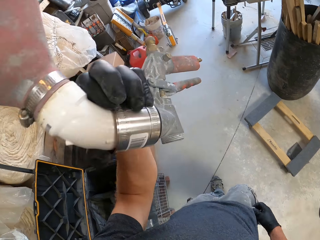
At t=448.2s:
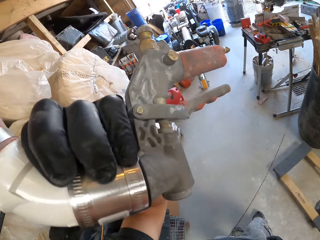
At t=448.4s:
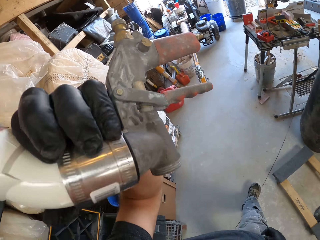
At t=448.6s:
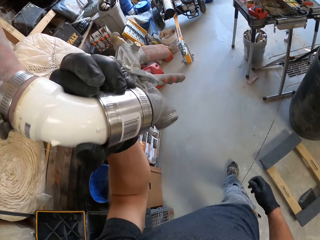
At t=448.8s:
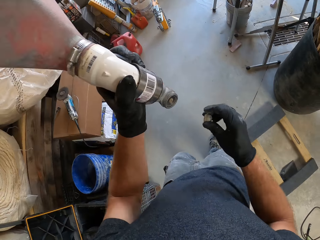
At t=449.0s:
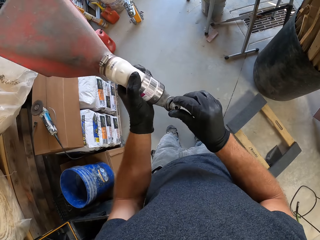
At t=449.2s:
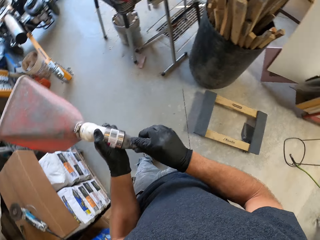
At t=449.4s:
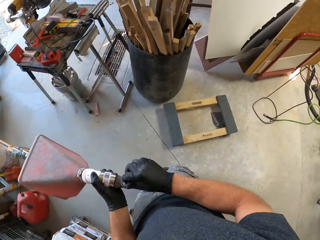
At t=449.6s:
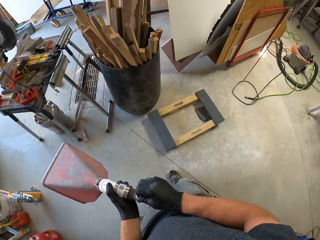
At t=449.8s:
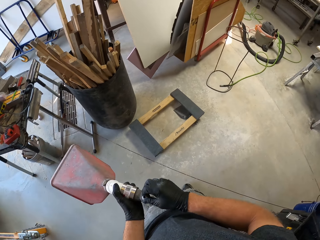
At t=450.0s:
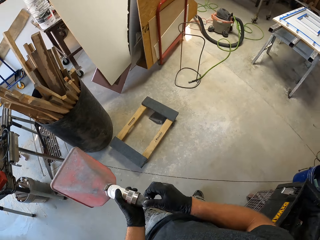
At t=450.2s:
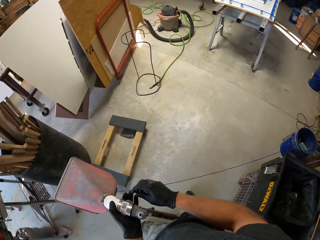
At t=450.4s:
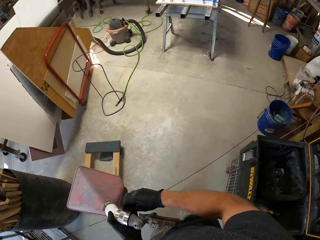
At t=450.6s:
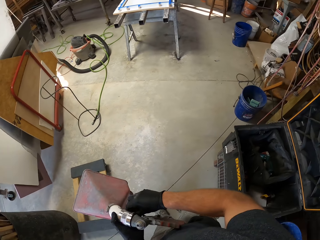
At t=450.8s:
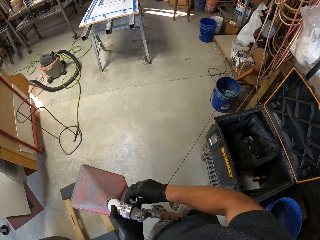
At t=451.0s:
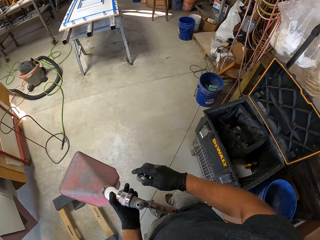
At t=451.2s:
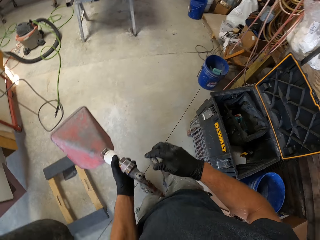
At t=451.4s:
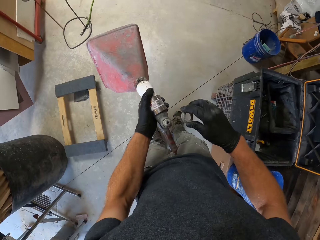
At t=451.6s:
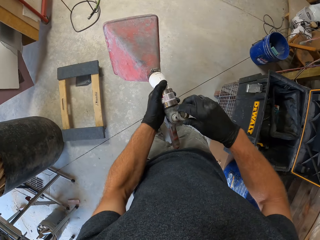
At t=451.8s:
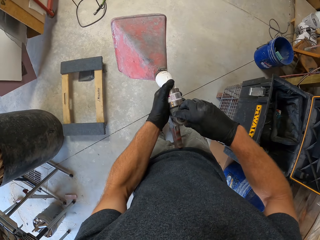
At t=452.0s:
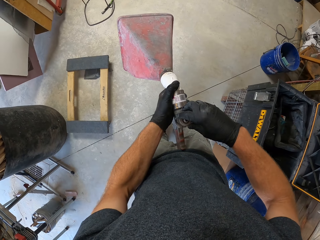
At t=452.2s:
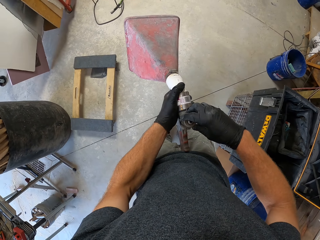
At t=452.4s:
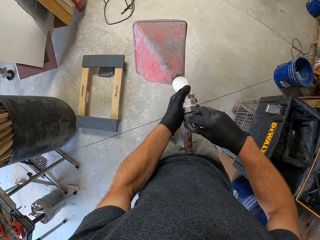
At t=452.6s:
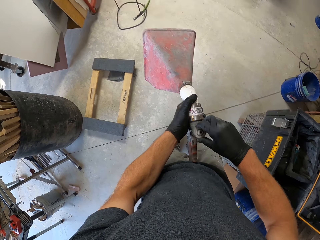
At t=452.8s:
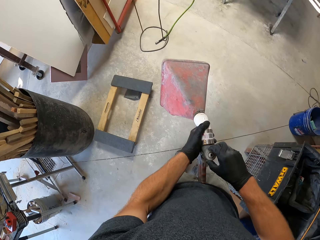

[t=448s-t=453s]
The camera wearer raises the hopper gun. They continue to fix the bolt on the hopper gun. They turn to the table.

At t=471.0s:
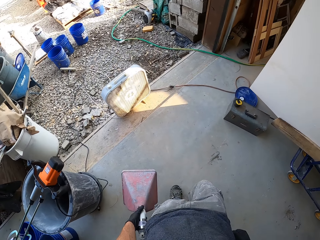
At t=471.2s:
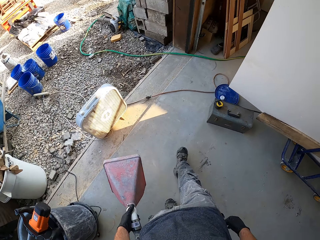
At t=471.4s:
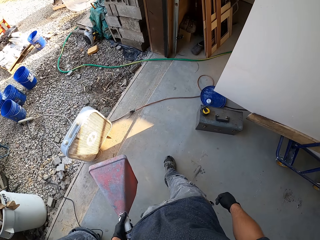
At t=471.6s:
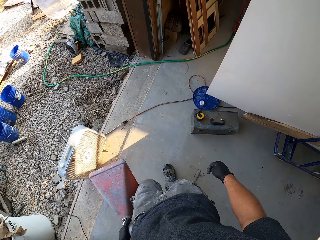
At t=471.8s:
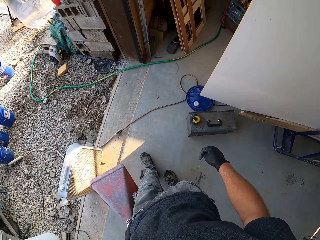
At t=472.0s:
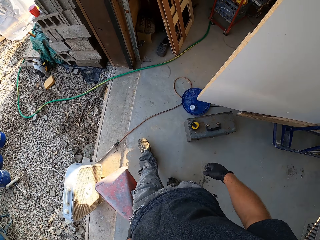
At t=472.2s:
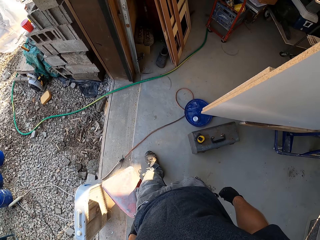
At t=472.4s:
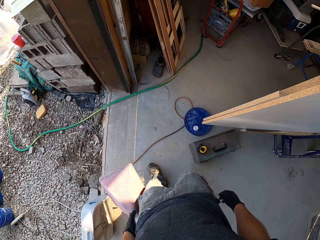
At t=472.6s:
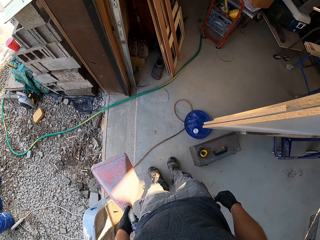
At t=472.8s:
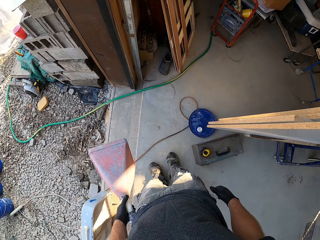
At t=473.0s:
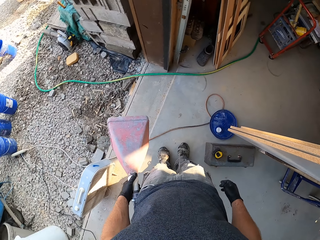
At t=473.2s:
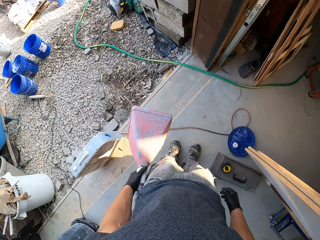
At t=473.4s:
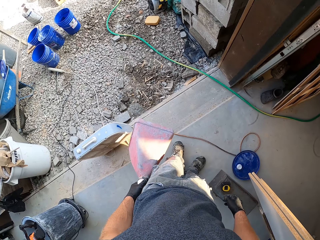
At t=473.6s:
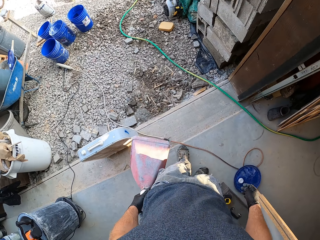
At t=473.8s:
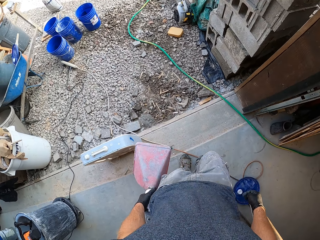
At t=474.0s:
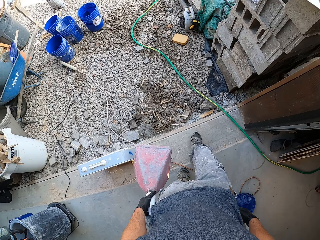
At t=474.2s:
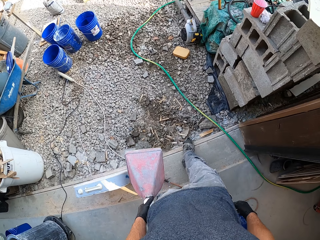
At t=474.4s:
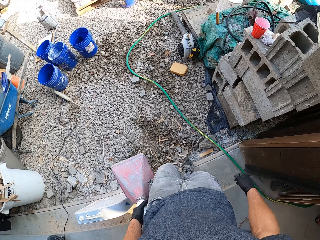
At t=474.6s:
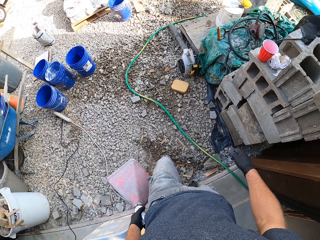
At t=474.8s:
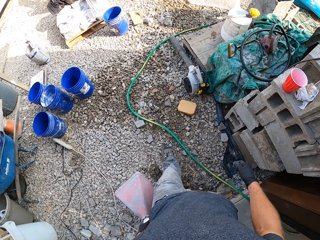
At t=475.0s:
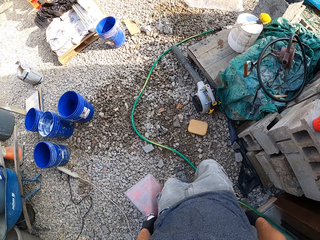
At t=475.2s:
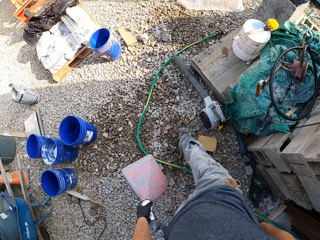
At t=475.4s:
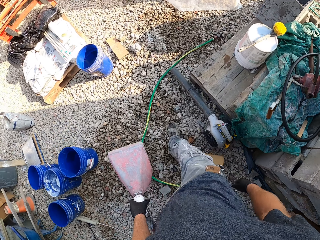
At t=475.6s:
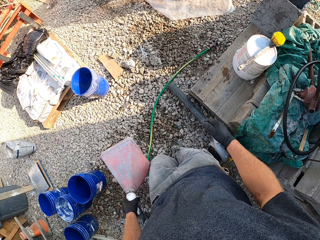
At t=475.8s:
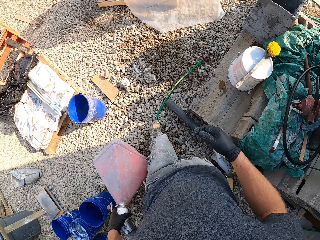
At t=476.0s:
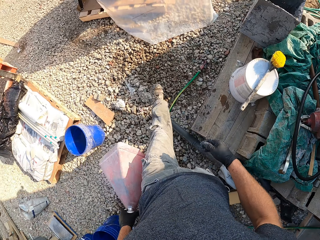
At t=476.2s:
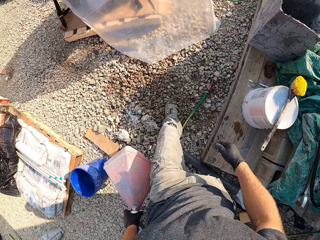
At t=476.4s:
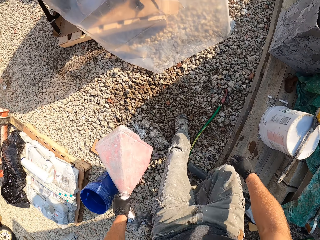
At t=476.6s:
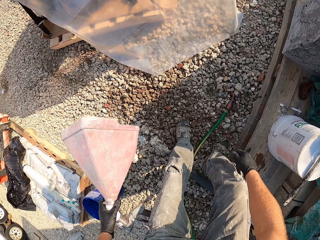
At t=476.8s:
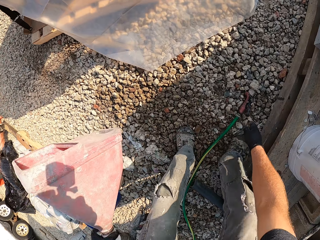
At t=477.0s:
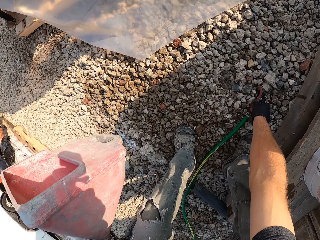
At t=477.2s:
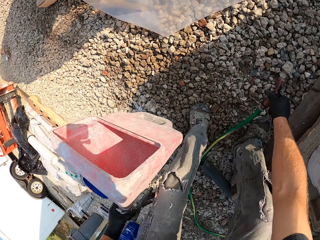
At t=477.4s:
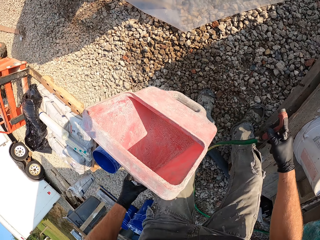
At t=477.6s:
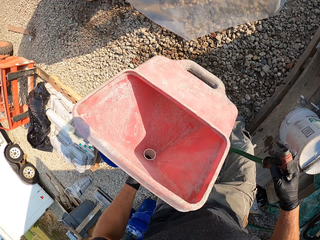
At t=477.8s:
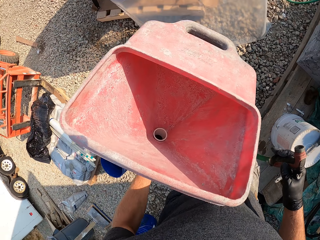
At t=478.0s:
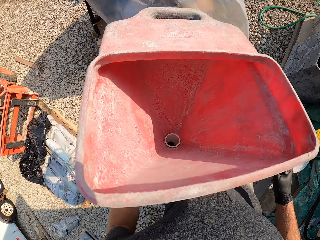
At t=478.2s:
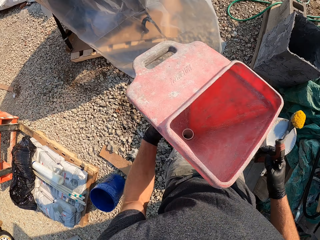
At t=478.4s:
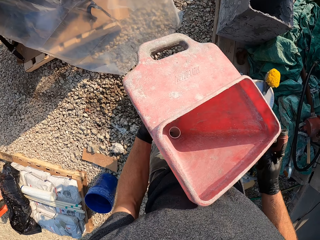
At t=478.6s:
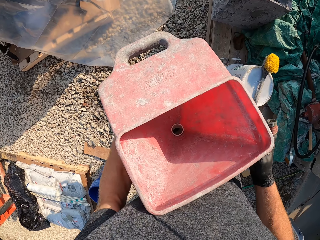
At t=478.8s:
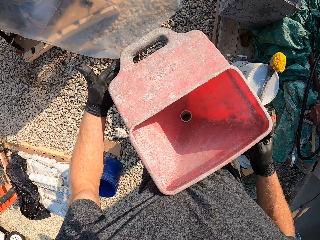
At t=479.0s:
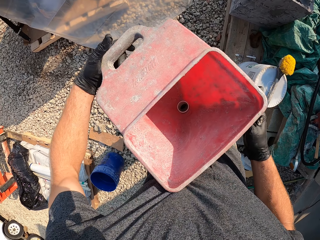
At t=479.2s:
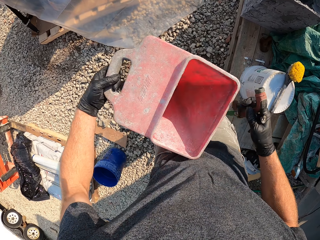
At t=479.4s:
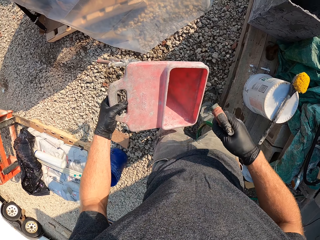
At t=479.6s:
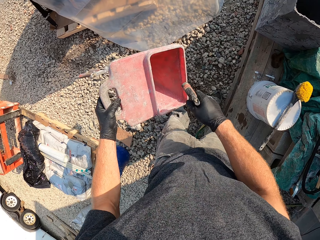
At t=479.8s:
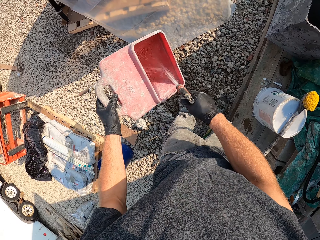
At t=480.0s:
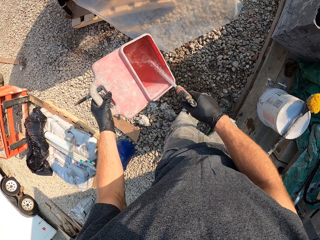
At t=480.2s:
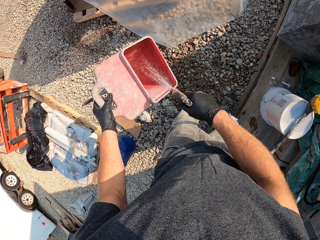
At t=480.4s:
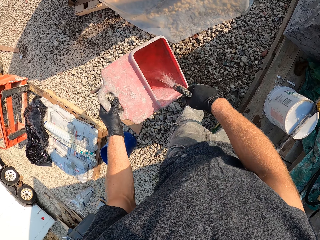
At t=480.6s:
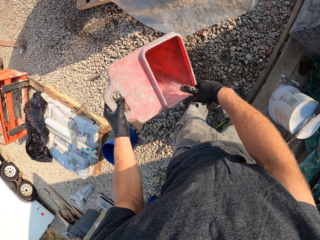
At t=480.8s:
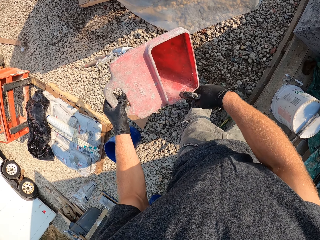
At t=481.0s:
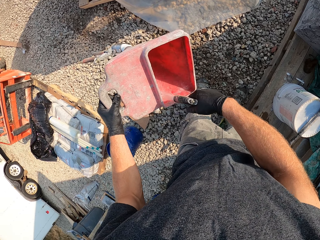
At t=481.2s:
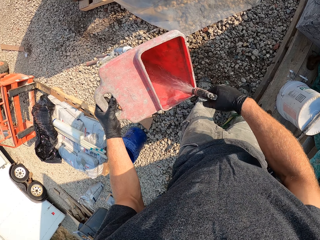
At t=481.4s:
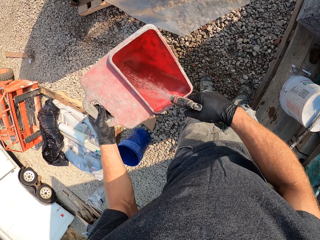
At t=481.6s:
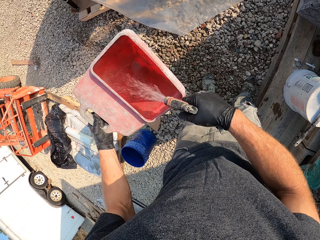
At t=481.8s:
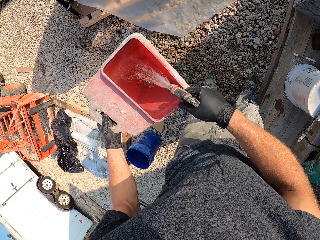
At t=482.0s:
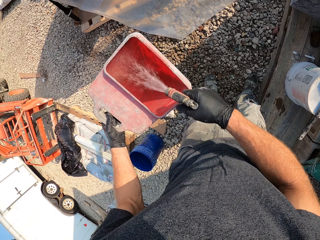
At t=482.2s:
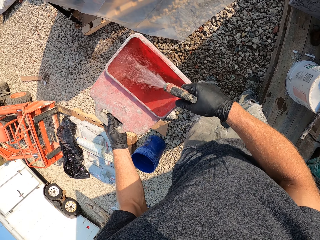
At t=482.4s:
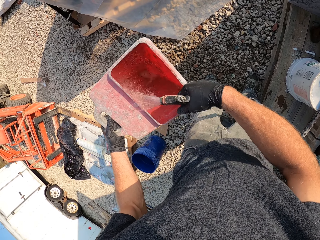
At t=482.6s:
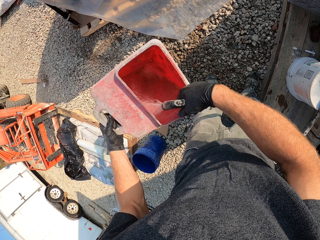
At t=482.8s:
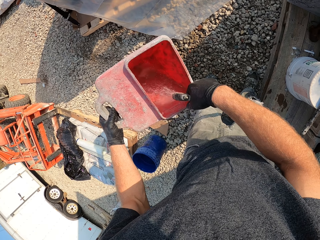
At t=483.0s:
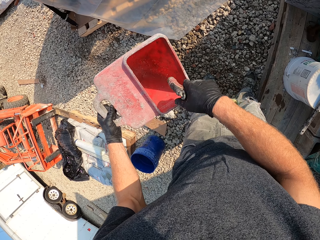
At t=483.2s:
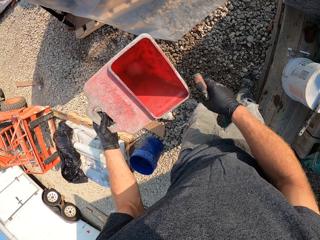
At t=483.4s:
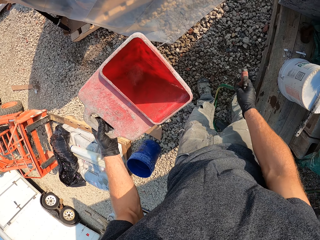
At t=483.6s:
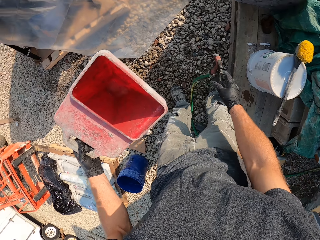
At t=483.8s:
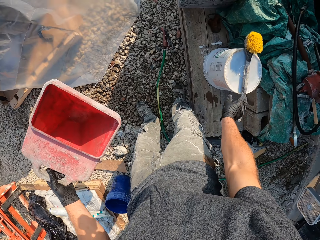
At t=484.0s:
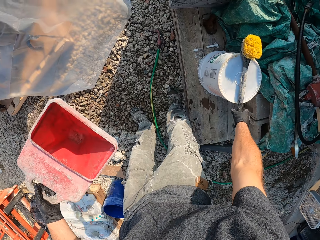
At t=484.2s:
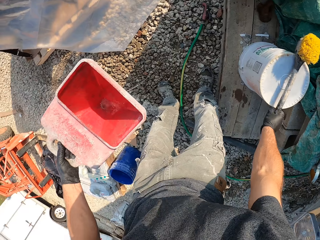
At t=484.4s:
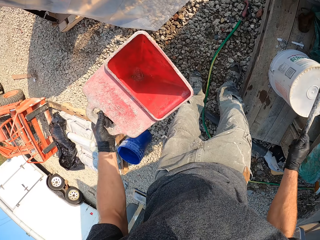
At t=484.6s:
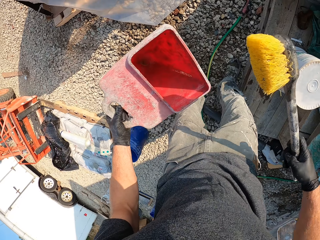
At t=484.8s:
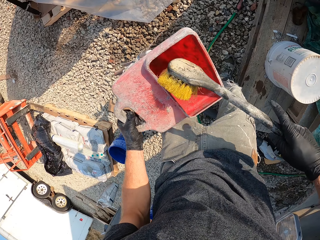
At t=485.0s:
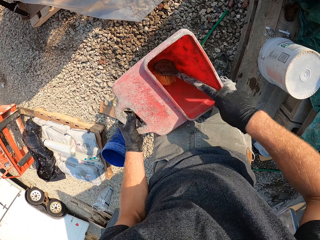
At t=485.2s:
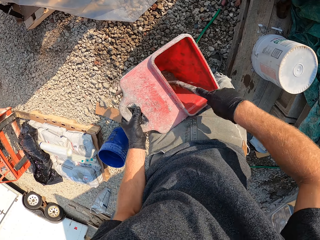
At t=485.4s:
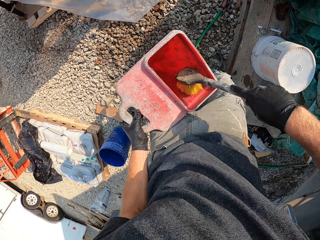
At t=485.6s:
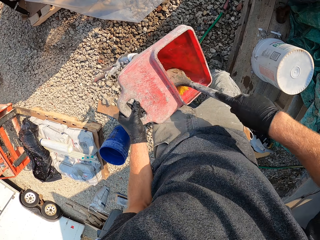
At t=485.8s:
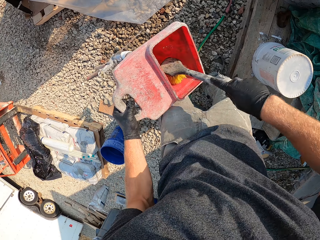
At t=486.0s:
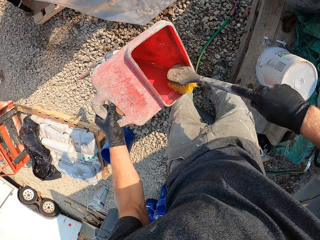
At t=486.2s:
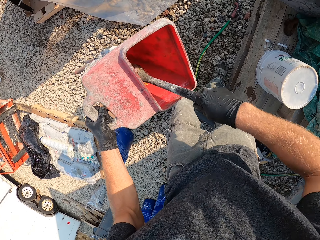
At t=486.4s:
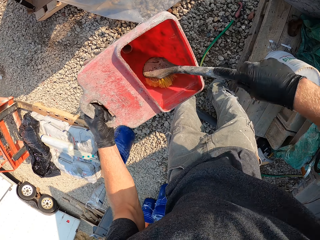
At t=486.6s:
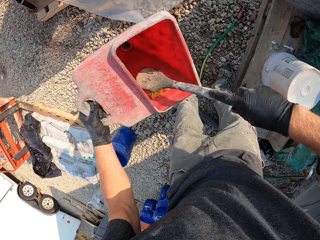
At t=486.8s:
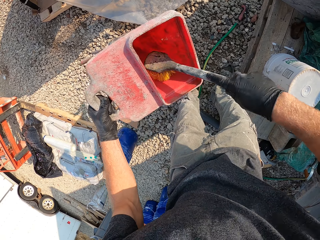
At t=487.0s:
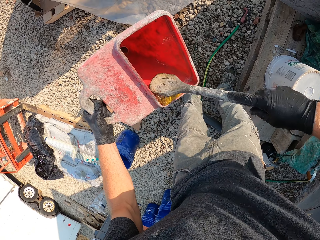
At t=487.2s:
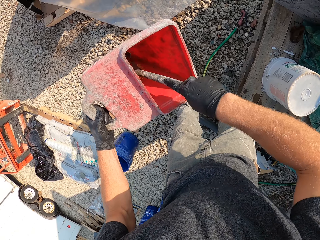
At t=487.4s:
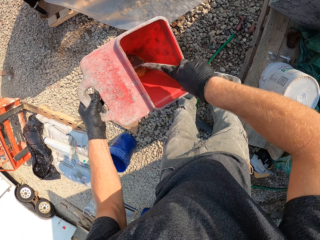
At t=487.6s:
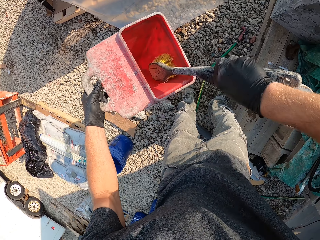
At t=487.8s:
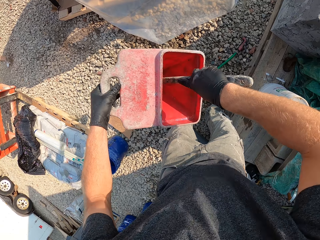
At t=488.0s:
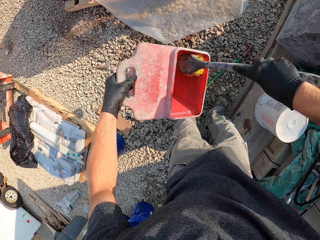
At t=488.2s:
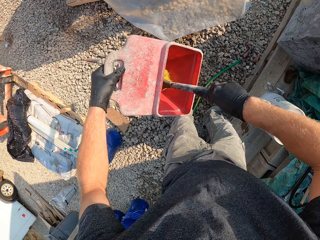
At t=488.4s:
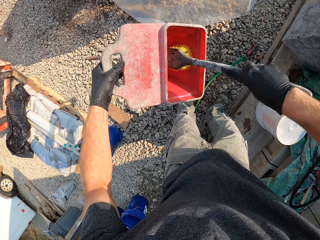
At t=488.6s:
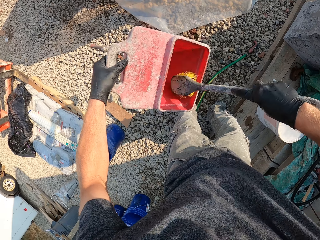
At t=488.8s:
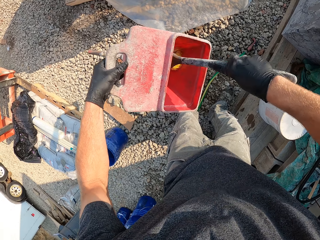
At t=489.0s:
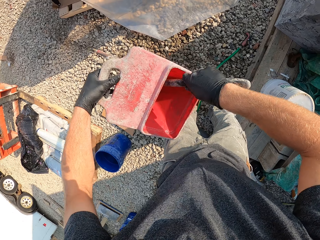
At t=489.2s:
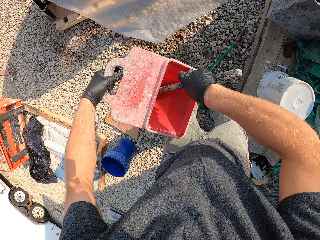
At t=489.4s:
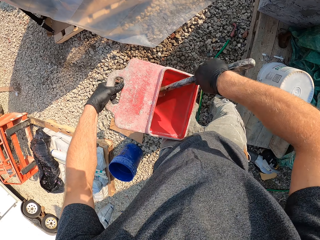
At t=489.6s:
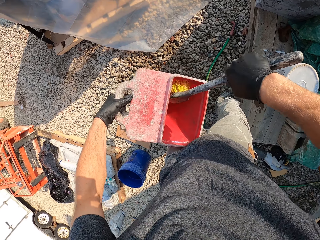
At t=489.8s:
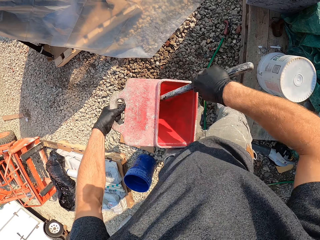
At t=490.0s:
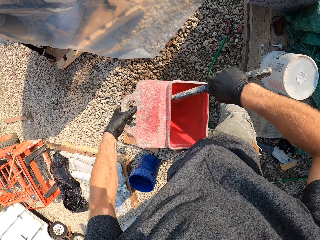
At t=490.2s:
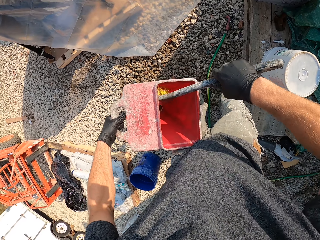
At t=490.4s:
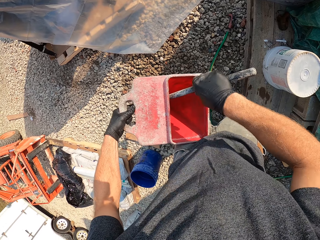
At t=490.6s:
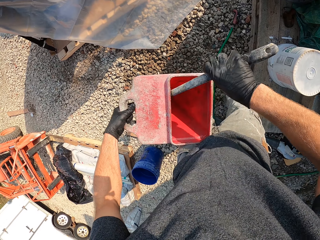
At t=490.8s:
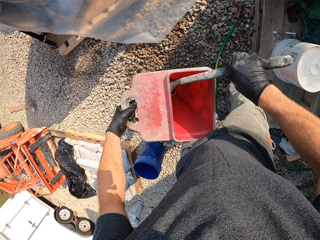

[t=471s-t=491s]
The camera wearer glances around the work area. They walk to the sprinkler. They pick up the sprinkler from the ground. They adjust the hopper gun. They spray water on the hopper gun. They turn off the sprinkler. They drop the sprinkler on the ground. They pick up the brush on top of the white bucket. They brush the hopper gun.
